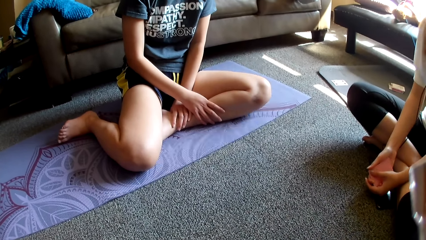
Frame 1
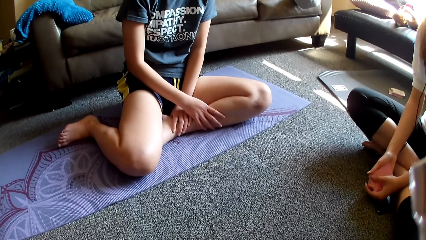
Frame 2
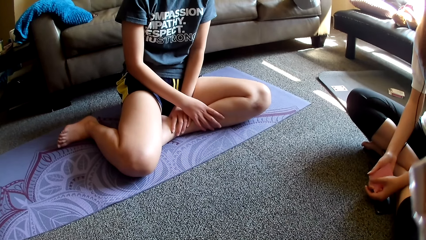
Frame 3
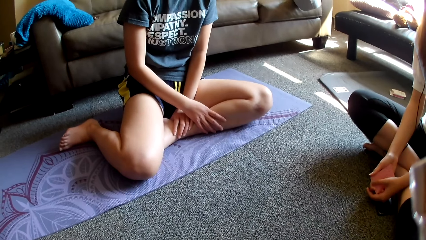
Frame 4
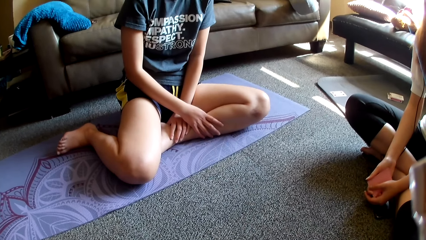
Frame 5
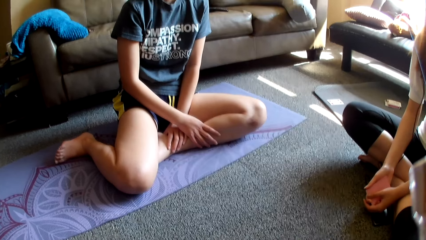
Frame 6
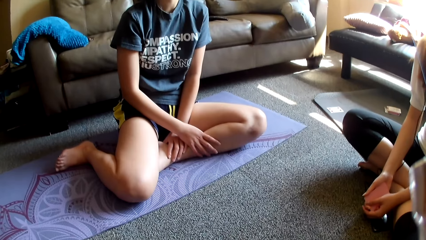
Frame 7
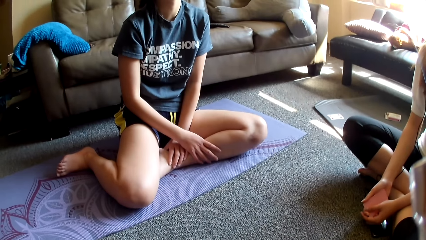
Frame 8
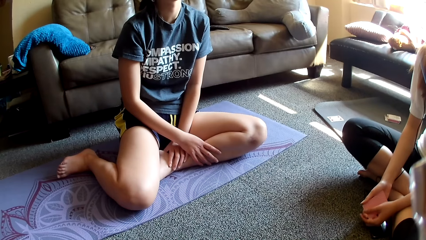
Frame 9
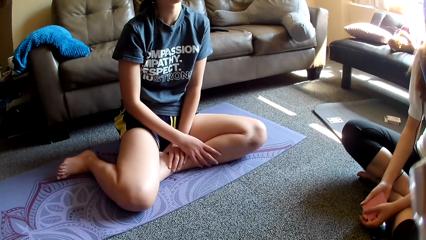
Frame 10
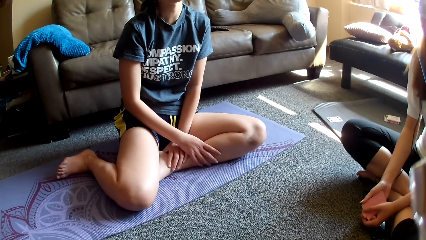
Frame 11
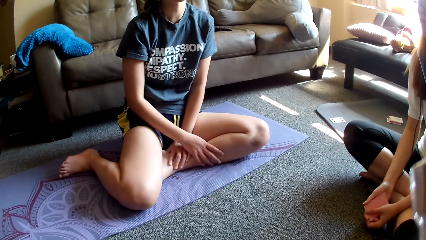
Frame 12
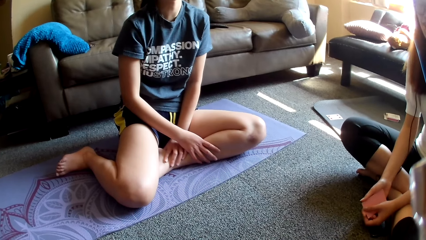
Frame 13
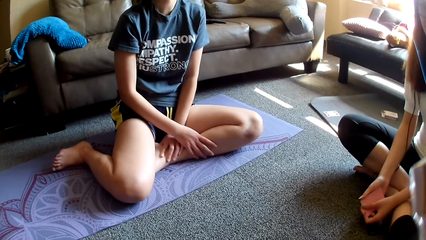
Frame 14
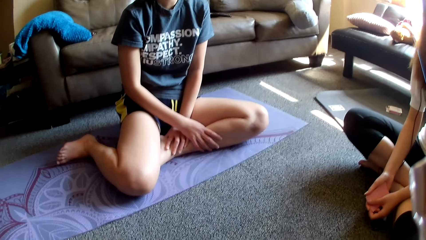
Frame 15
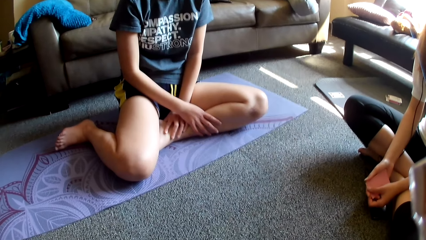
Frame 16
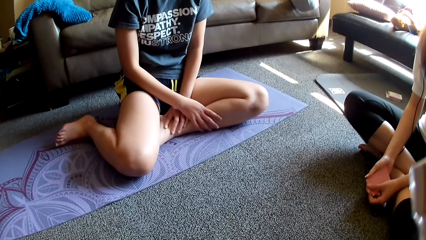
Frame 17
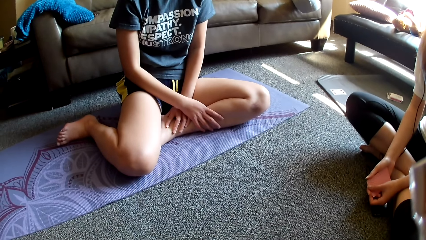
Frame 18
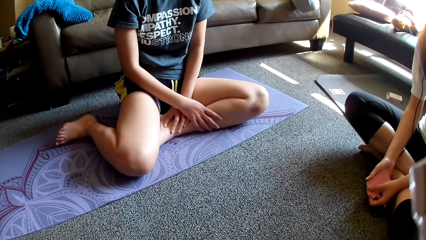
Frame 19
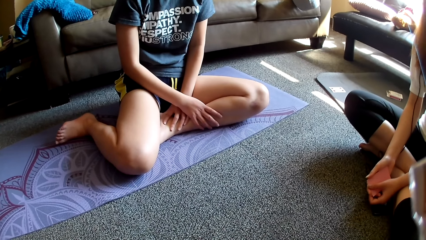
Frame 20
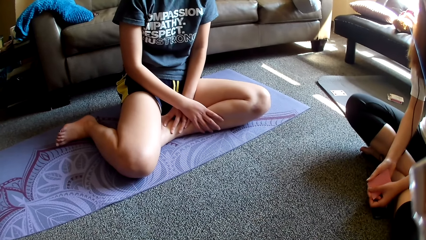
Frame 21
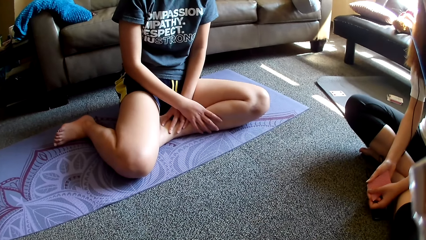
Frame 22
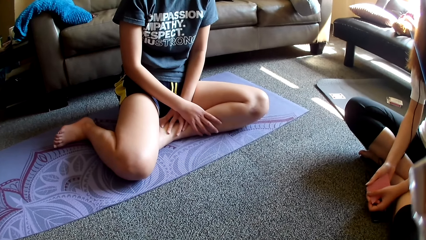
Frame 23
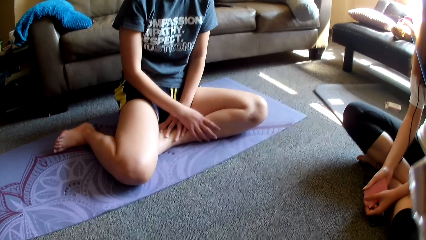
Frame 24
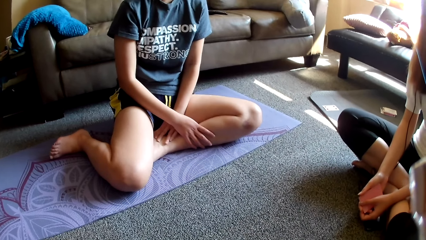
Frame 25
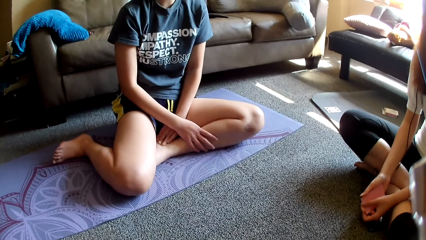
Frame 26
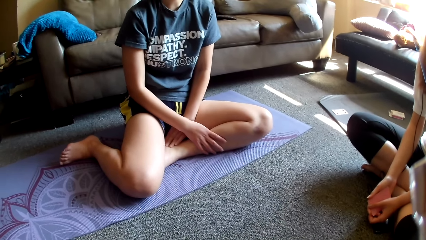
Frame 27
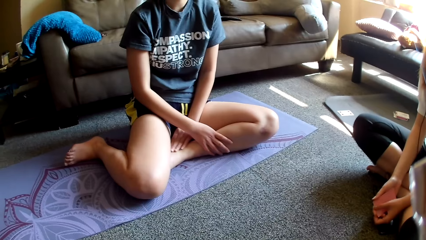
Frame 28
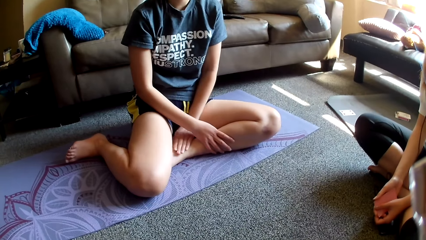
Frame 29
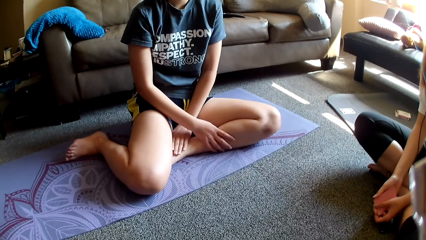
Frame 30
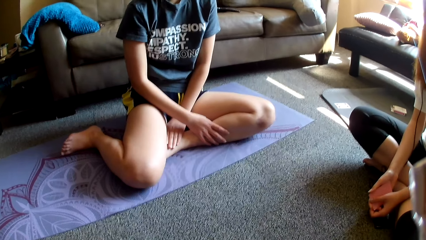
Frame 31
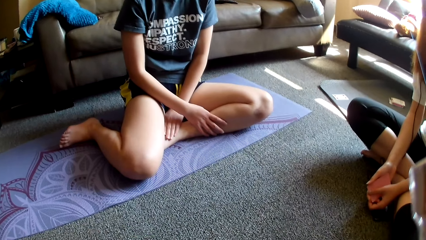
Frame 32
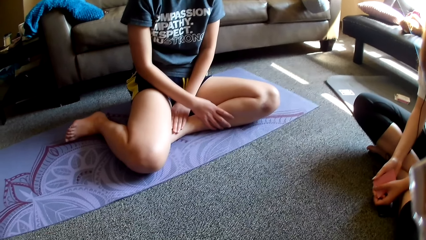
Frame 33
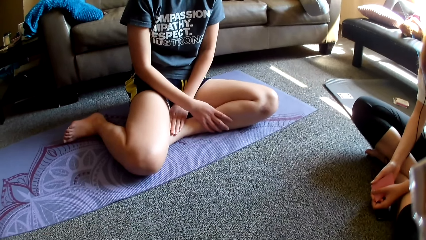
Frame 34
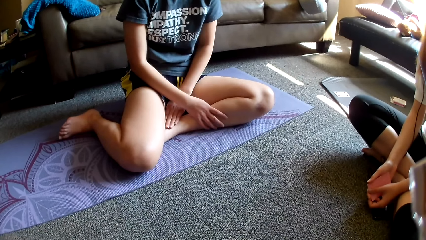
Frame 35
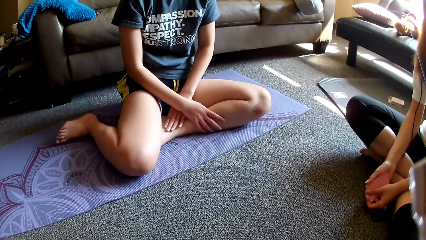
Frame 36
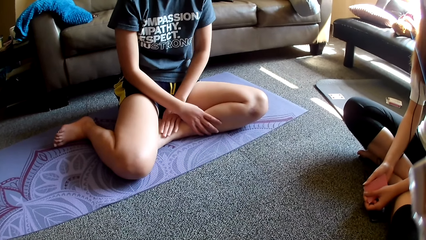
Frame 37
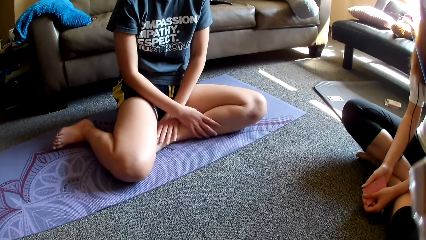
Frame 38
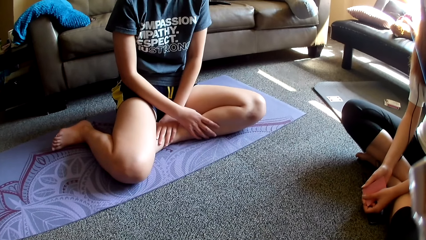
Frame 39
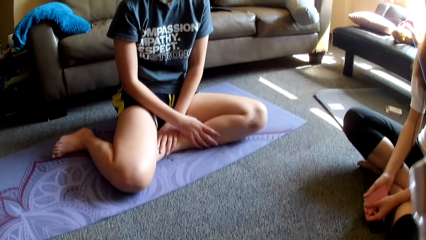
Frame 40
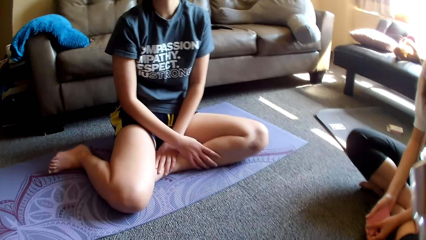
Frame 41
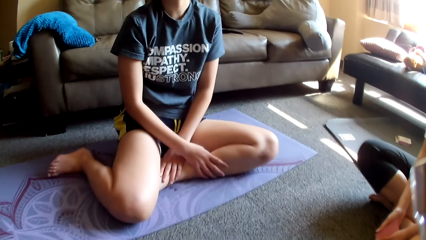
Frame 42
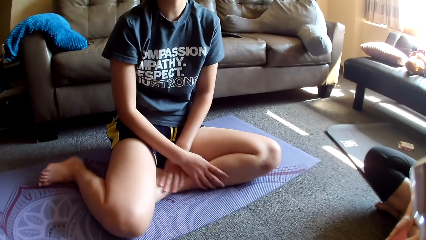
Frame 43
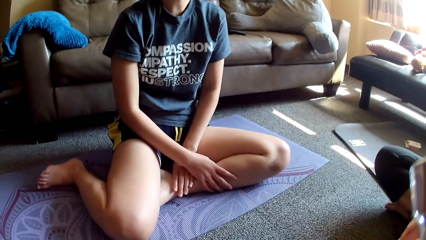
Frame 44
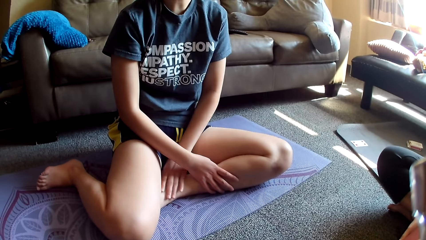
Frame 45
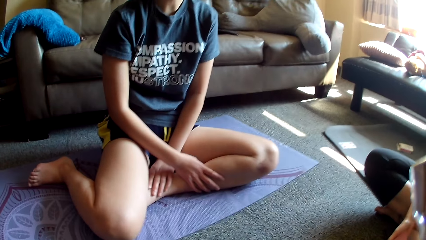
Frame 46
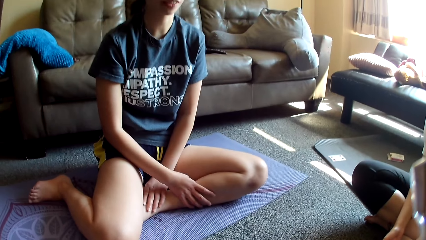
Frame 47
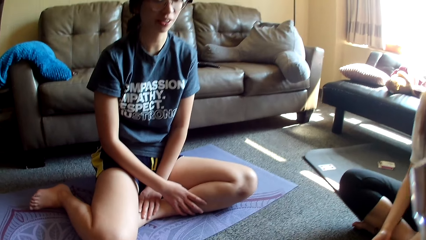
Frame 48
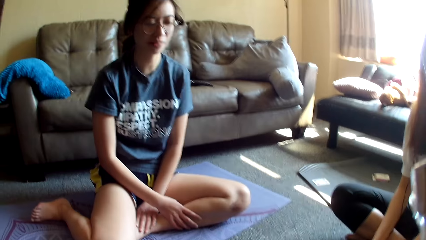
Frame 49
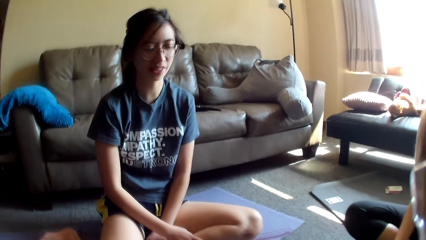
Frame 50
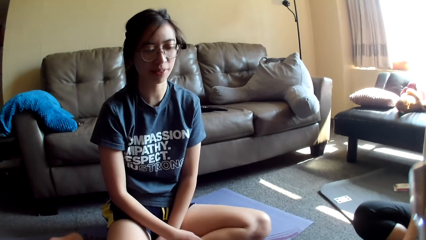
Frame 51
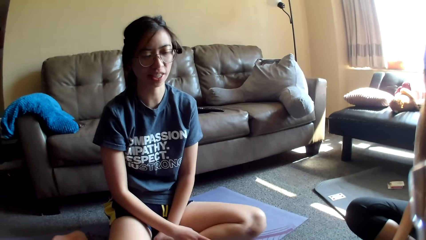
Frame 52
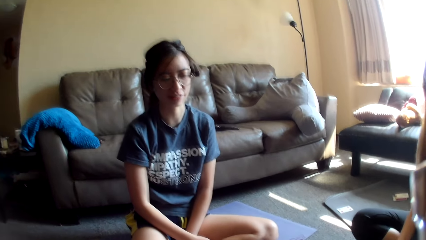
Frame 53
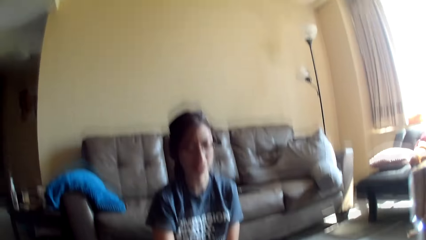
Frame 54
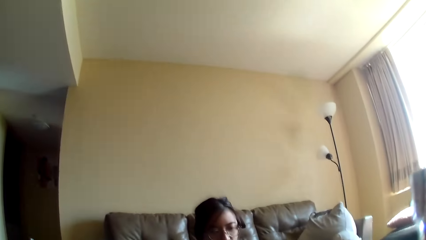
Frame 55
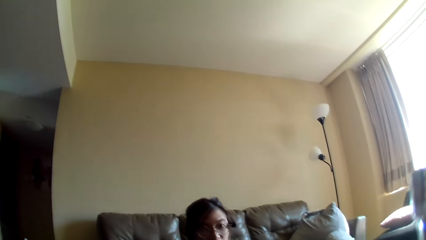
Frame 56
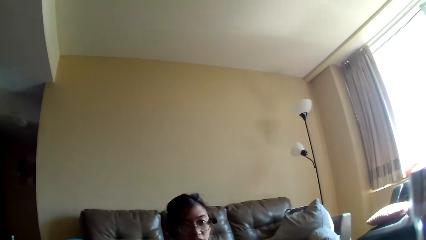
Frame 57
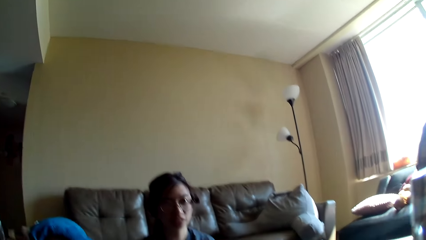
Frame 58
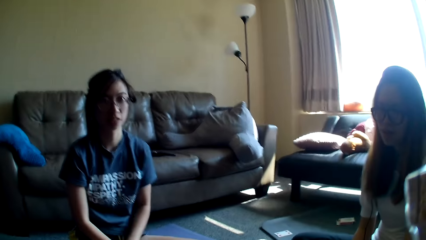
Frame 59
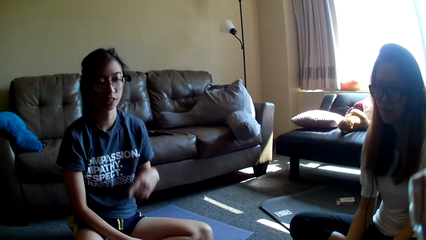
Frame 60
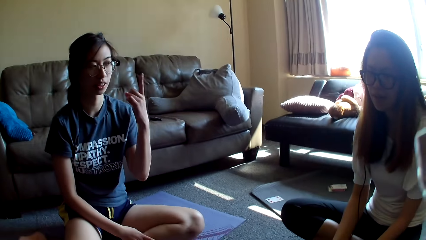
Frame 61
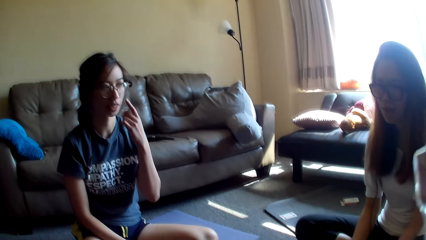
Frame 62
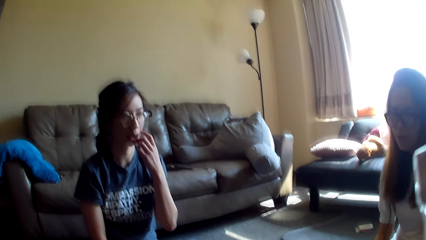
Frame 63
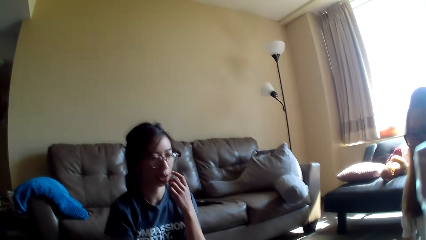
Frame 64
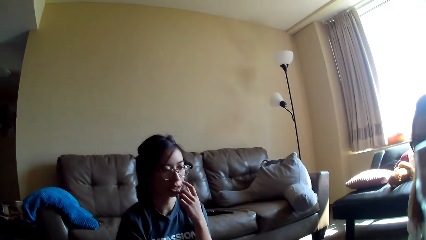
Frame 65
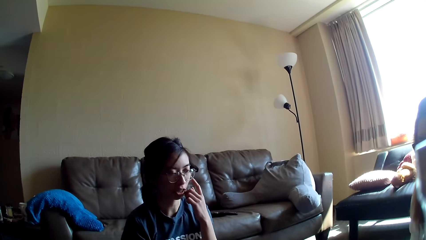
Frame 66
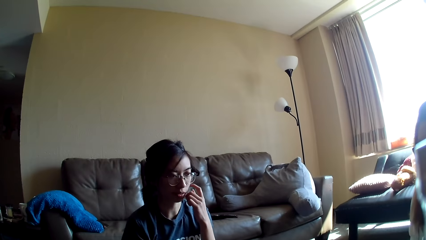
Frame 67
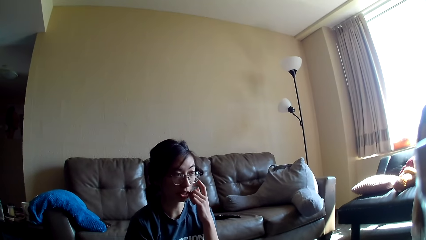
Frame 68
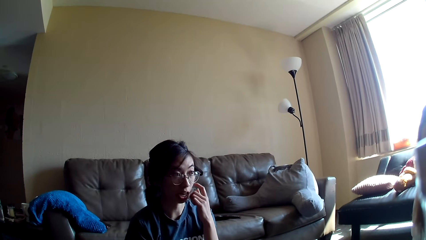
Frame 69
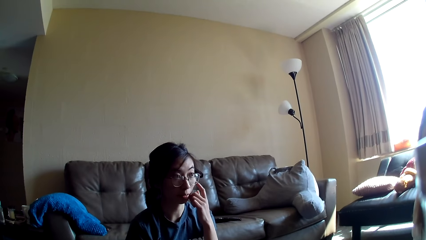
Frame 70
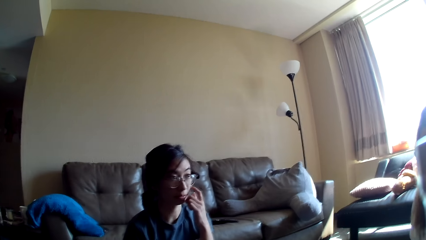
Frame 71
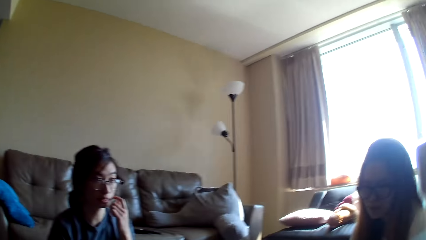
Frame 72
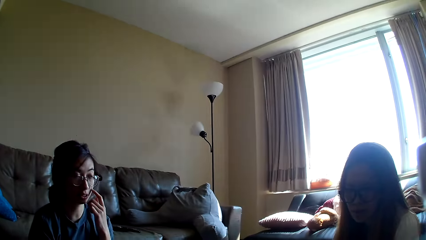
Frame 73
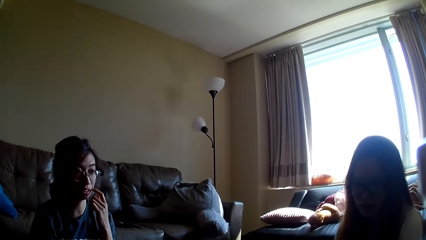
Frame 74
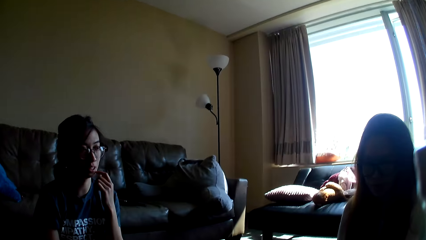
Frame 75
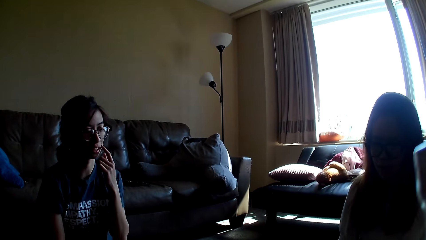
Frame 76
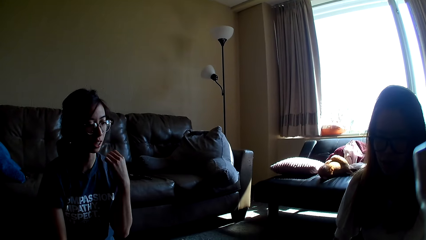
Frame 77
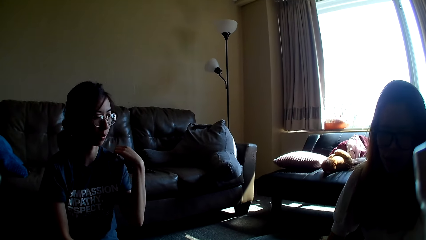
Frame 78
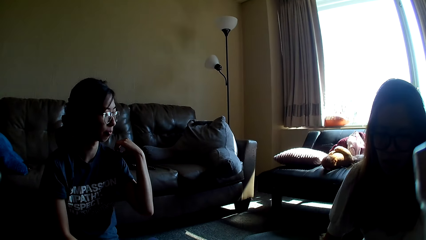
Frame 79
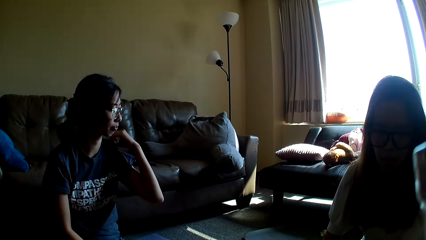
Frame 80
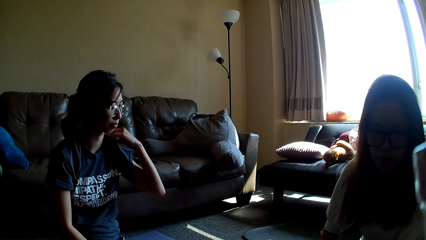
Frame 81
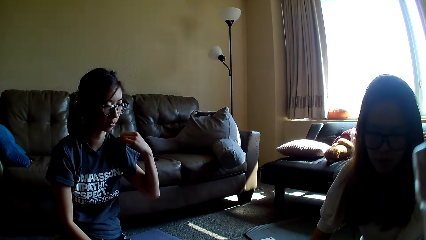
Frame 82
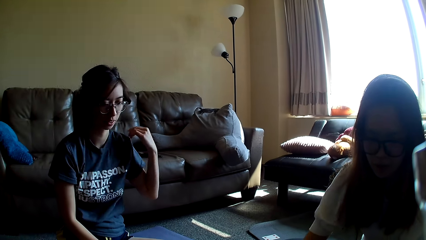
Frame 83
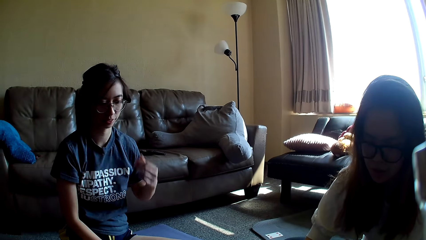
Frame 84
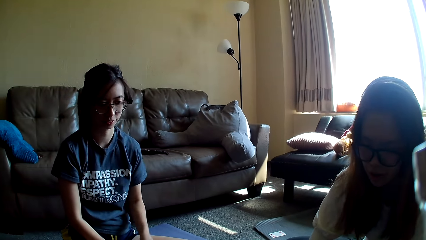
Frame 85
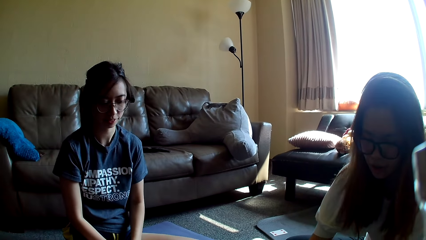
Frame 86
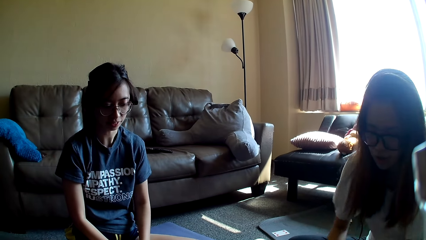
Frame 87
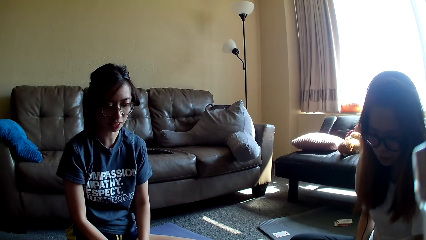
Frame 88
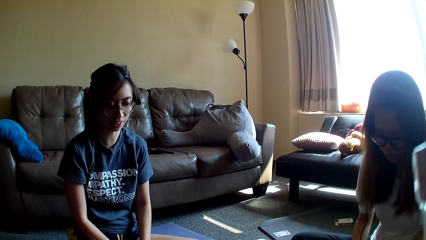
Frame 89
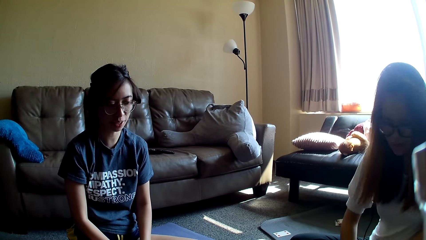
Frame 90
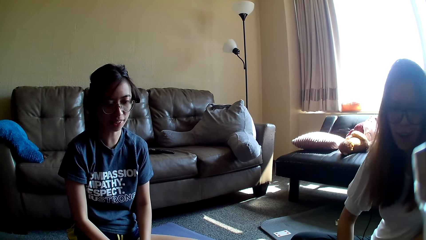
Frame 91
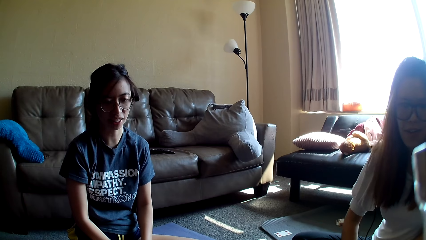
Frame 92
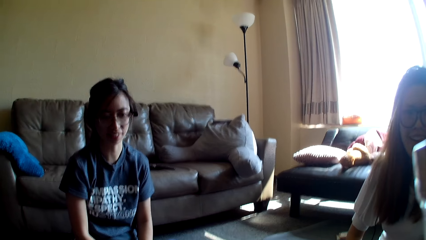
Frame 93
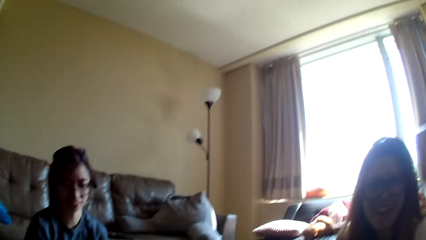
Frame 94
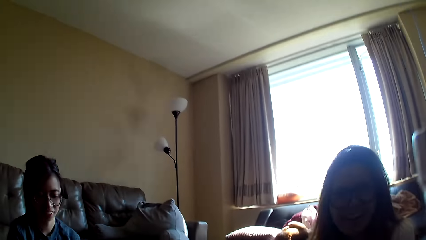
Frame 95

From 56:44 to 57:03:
A lady rubs her leg. She rubs her leg repeatedly. The camera wearer looks around. The lady scratches her face and touches the face. The camera wearer looks around. The lady adjusts her top. Another lady moves a hand and leans forward. The first lady lowers a hand.
